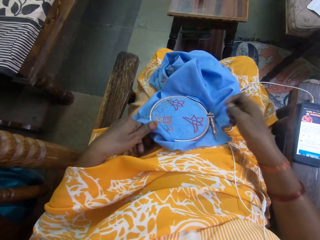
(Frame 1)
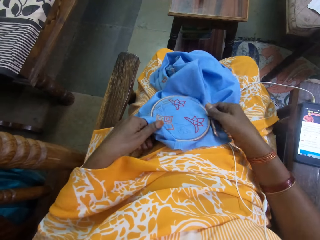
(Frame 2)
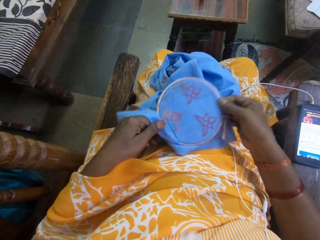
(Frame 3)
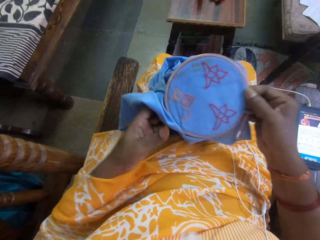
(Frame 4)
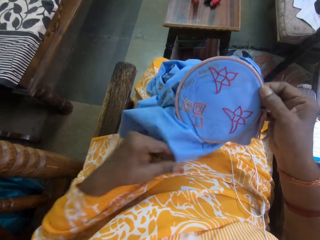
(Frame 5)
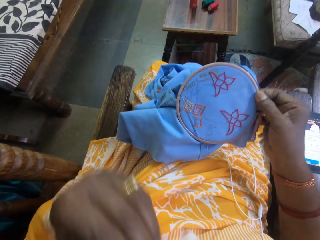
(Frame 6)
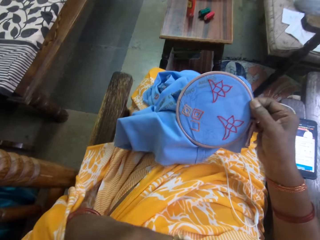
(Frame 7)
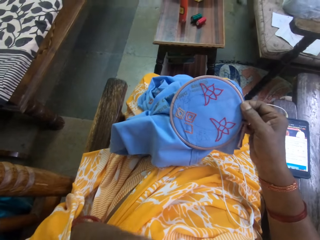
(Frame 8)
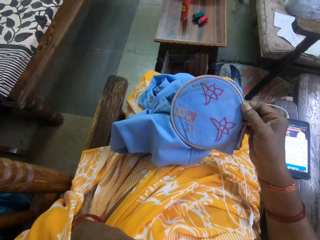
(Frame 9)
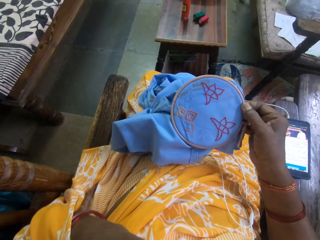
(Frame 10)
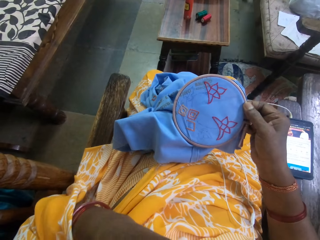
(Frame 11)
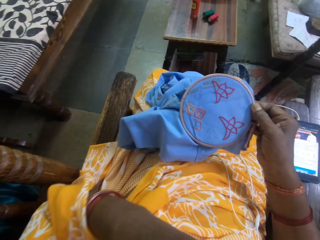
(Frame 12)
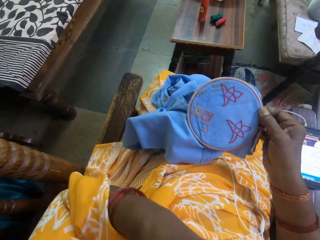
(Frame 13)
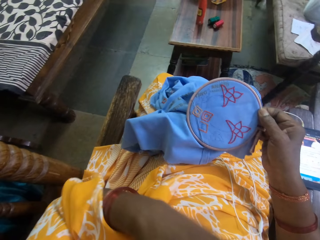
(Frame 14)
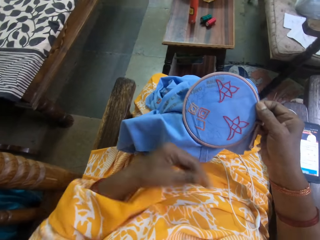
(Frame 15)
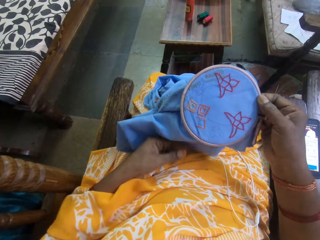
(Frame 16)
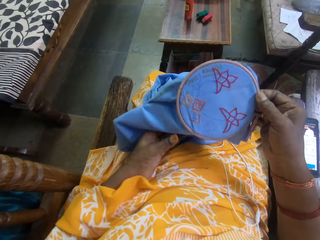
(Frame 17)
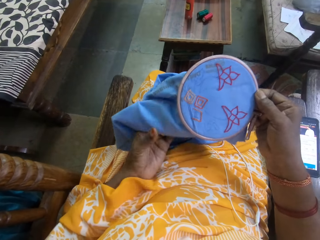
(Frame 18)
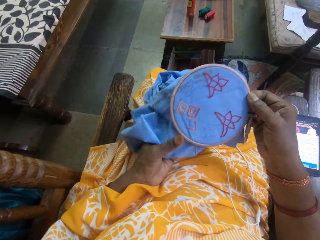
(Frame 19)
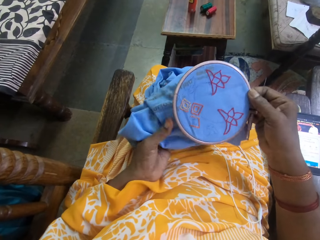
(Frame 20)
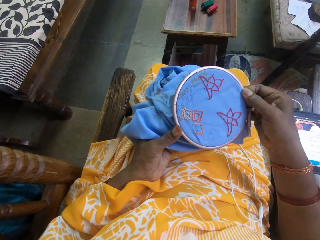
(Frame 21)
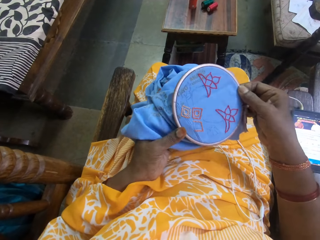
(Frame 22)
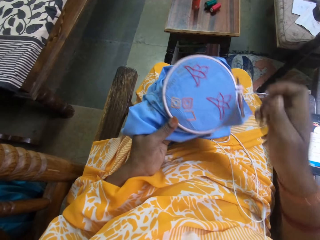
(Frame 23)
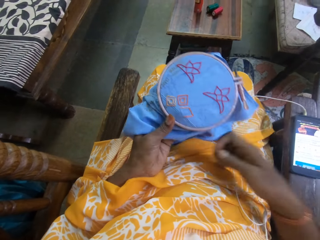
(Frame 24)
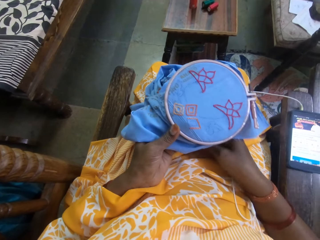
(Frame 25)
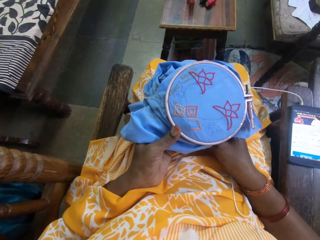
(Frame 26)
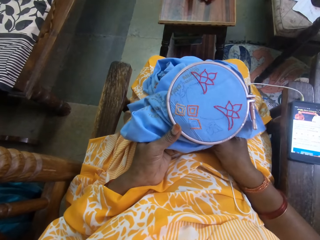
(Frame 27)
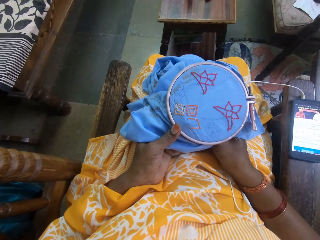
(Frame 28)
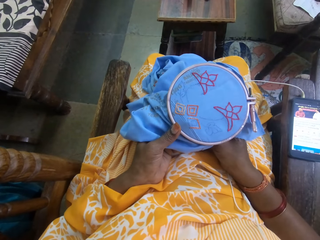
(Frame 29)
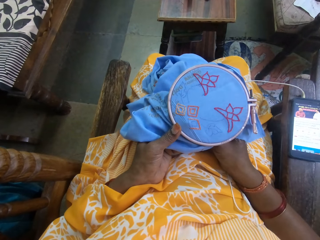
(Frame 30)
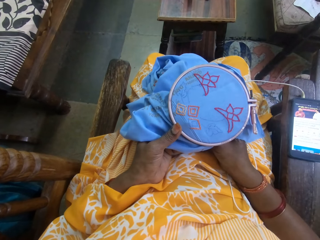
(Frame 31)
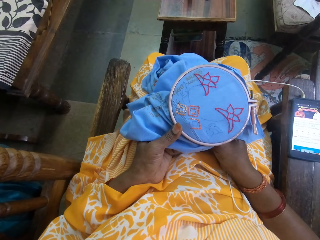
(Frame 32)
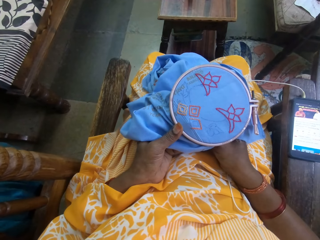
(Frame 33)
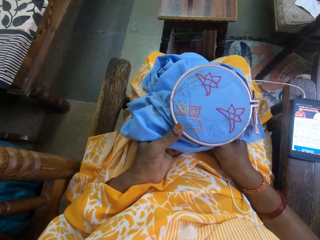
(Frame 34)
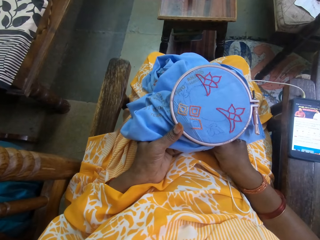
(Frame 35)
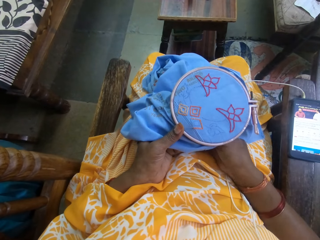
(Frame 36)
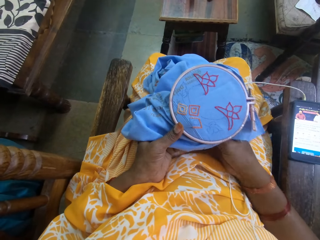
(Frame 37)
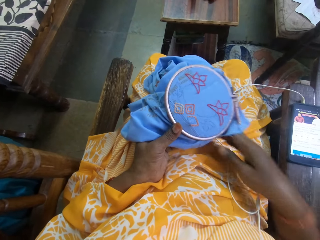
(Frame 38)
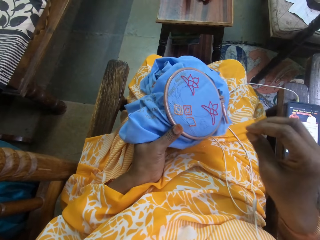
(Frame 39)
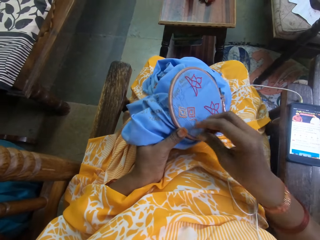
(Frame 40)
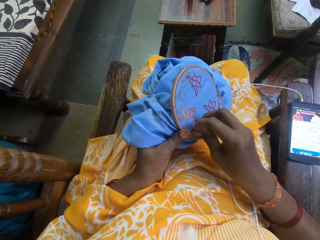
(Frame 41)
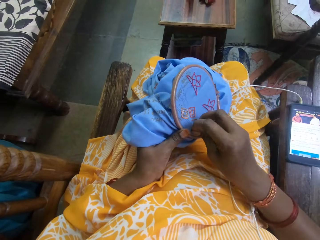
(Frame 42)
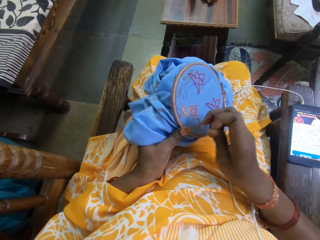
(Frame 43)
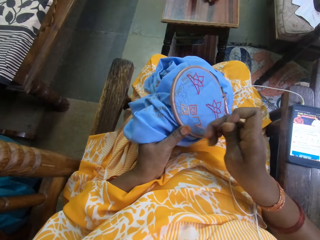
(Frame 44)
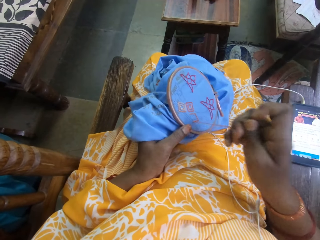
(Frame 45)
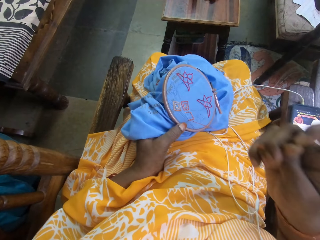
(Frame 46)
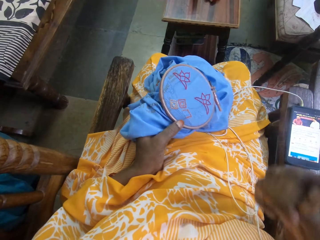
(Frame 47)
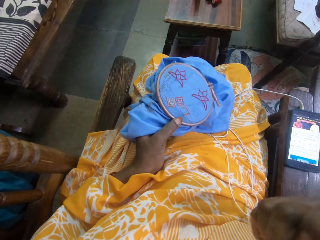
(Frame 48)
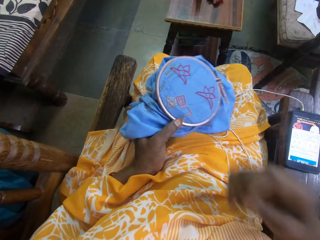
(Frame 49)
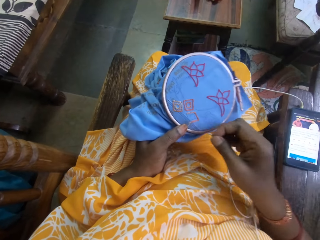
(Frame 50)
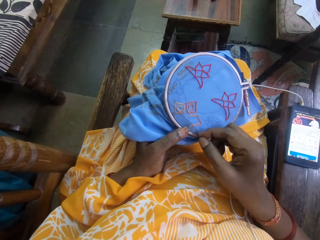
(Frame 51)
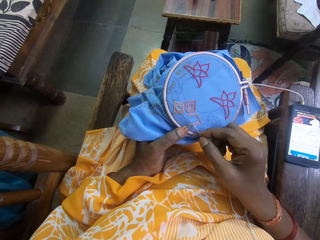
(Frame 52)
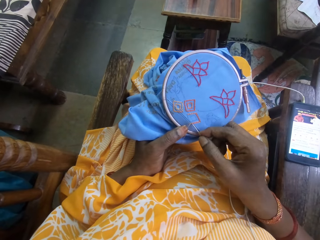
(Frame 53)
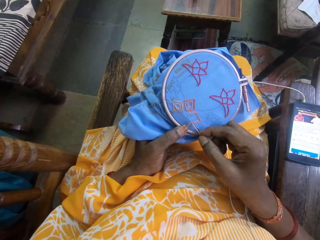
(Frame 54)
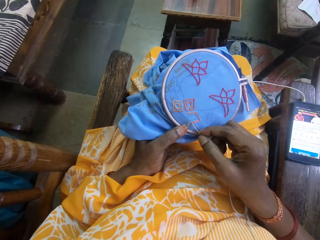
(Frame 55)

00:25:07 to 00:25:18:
The camera wearer picks a fabric material. She moves her hand. She makes craft with the threaded needle in her hands. She embroiders the fabric material.

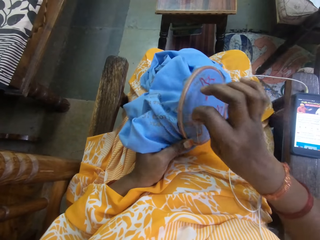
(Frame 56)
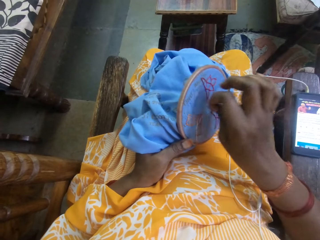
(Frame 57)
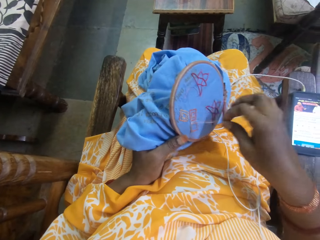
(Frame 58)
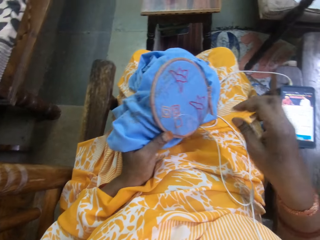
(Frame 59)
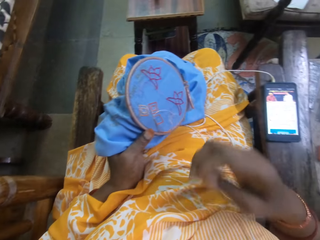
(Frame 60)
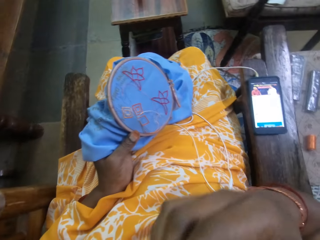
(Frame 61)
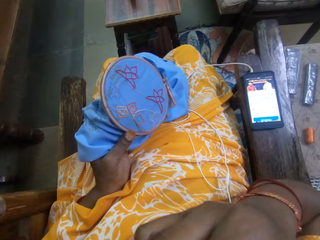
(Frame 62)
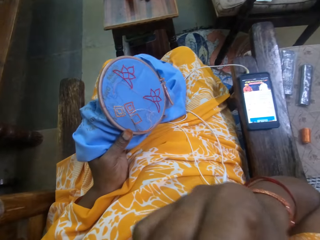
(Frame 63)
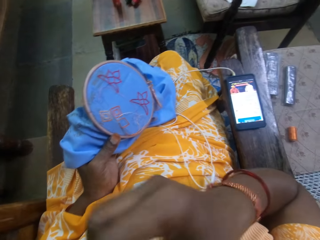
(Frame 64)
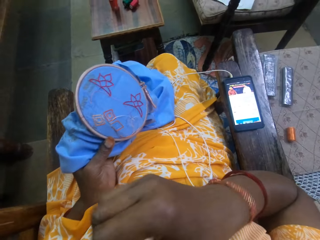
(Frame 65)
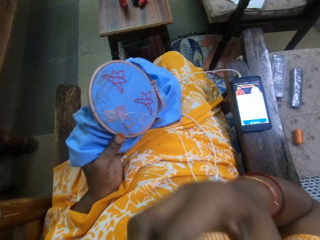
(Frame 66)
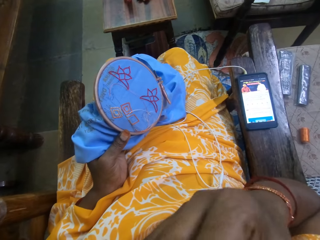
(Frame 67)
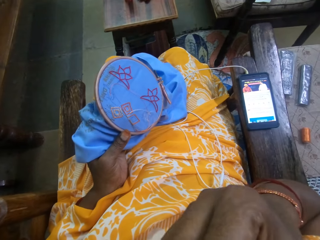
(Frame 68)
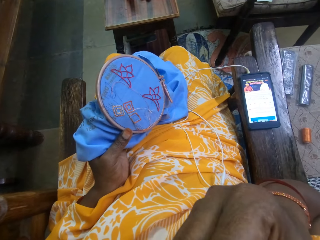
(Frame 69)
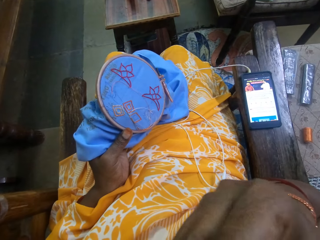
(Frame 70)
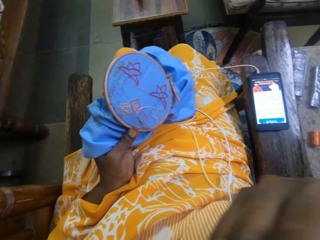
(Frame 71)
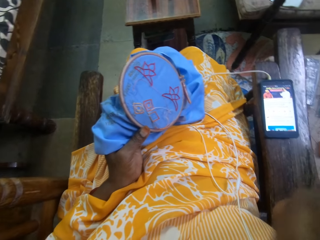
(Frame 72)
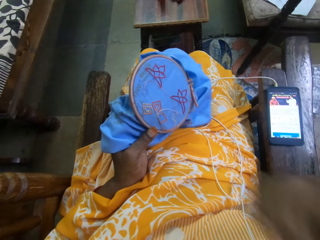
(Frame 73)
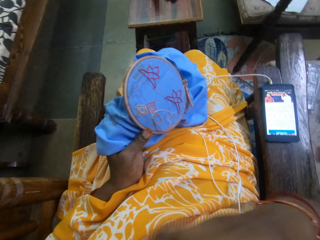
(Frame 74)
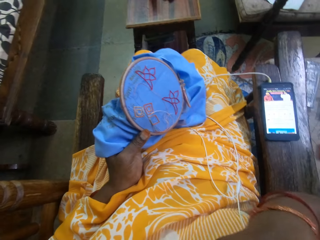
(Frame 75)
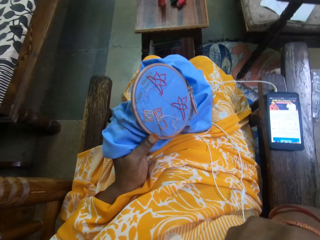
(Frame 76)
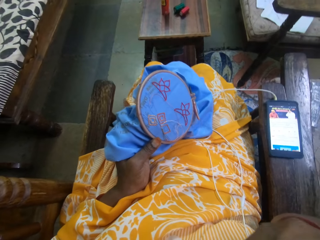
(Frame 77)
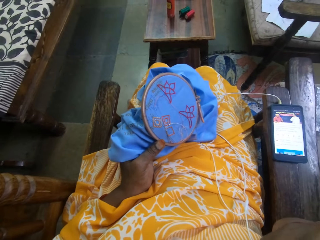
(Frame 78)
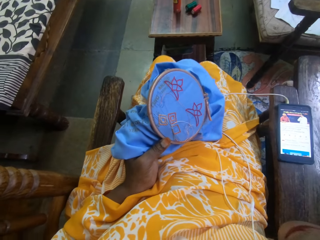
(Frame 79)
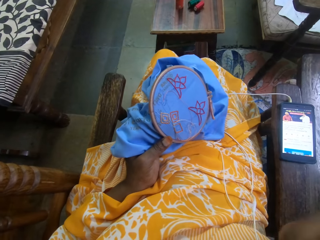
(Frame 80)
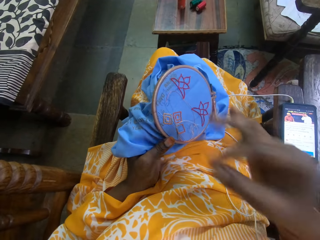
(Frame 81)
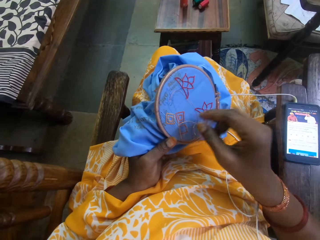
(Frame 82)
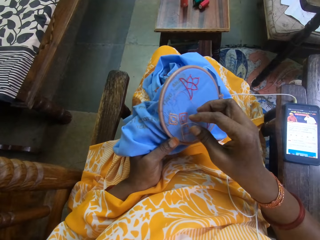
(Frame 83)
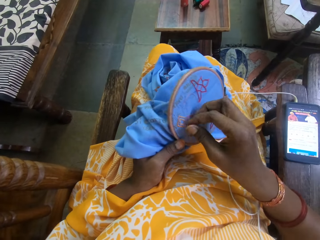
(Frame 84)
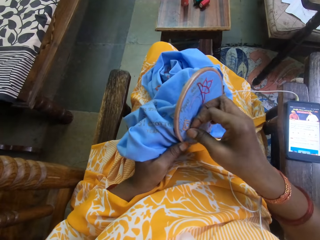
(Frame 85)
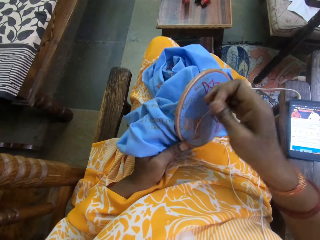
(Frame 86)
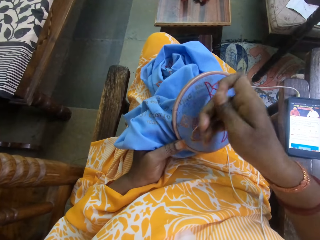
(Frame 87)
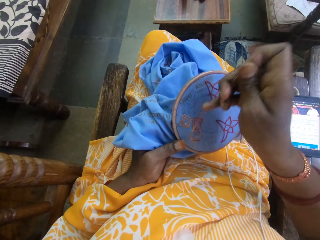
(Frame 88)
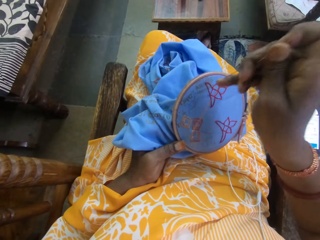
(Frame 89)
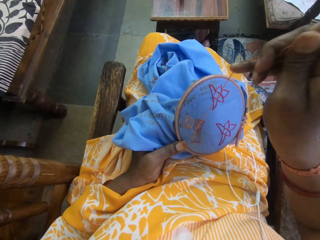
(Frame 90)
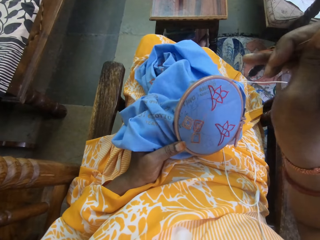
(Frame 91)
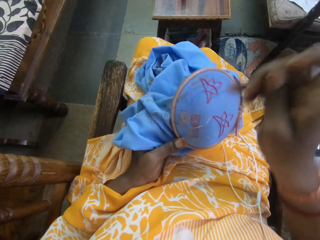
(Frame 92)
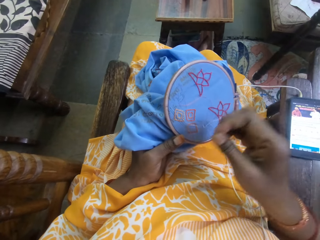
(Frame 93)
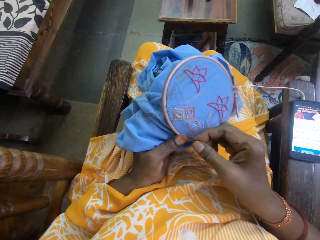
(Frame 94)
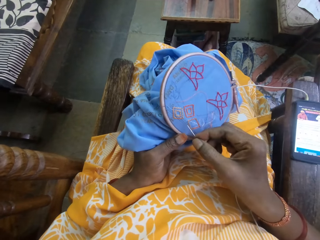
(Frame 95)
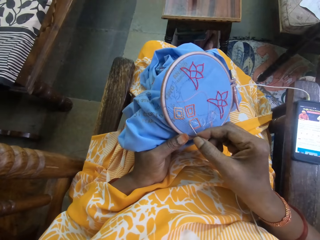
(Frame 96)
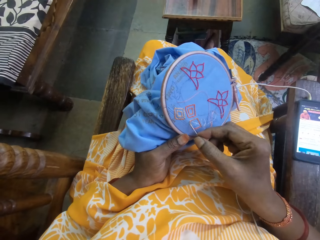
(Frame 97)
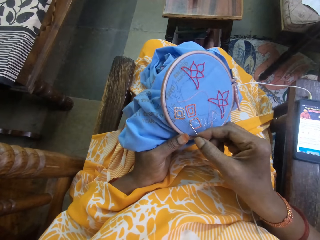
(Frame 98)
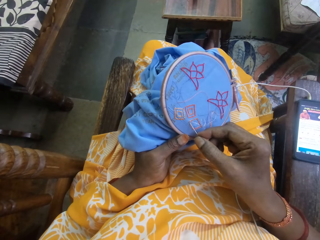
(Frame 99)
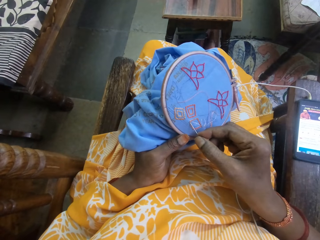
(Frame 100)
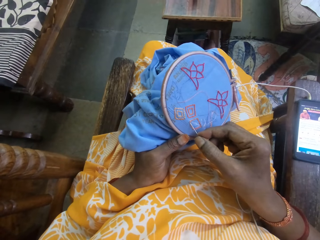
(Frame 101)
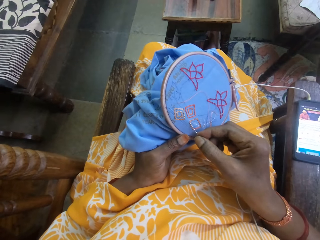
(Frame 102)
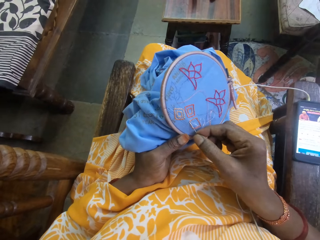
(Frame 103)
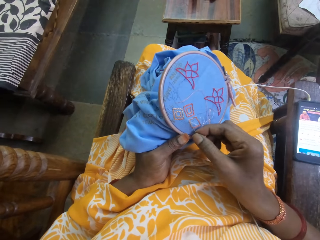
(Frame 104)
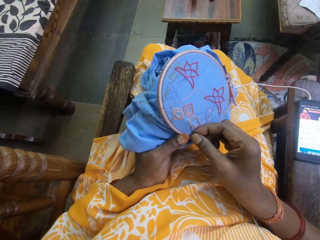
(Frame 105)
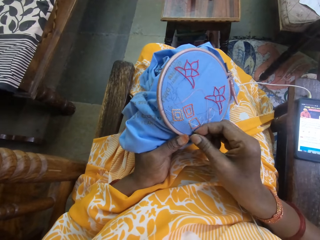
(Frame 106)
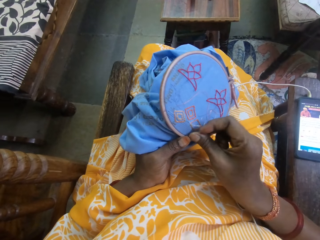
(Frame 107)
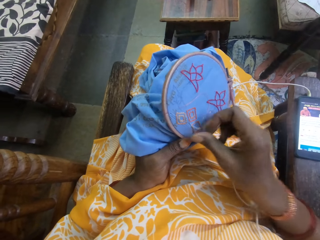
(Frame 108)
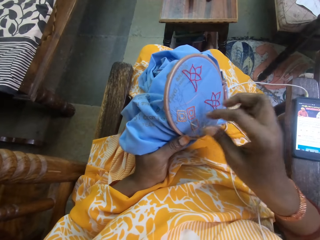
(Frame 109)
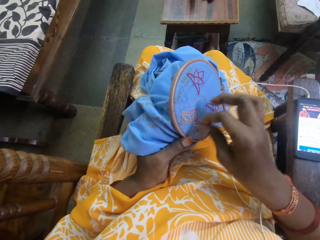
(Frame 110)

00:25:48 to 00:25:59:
The camera wearer touches her mouth. She embroiders the fabric material.
